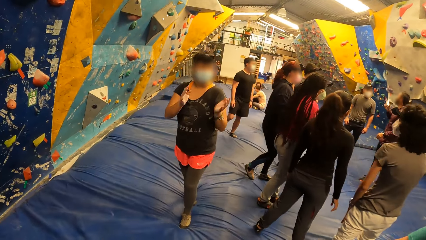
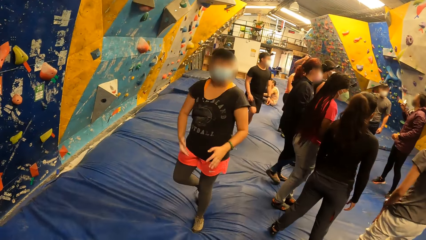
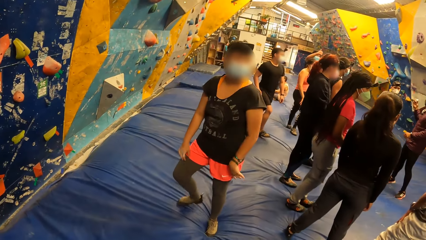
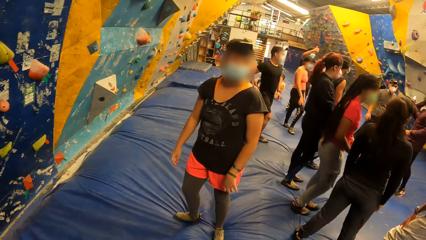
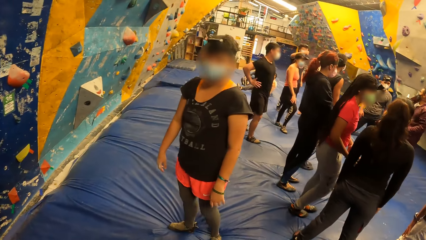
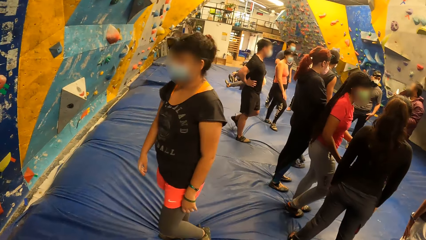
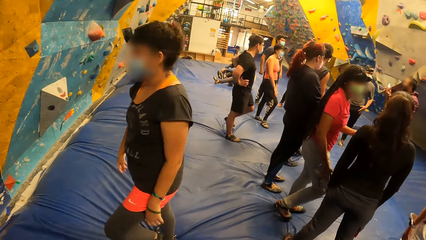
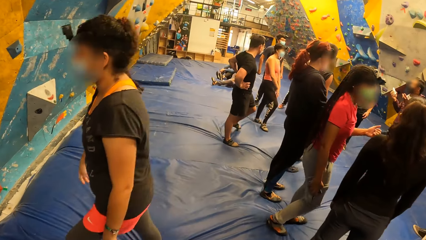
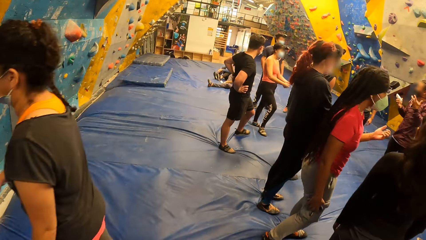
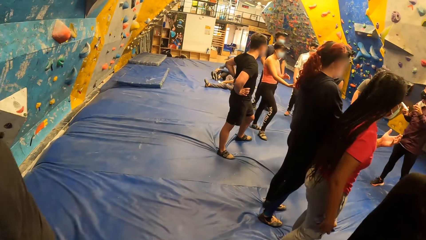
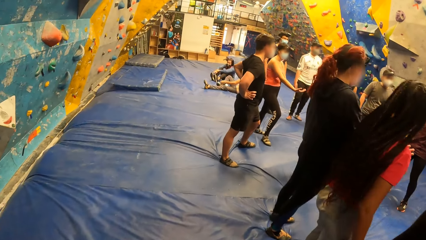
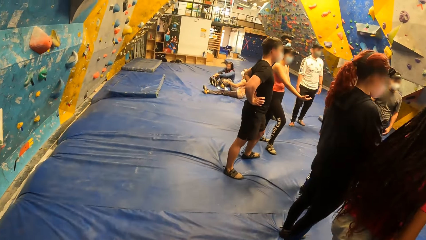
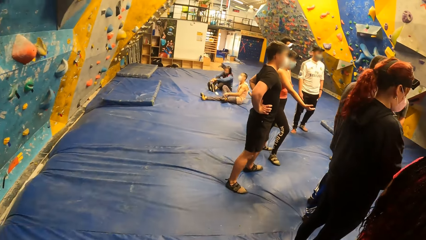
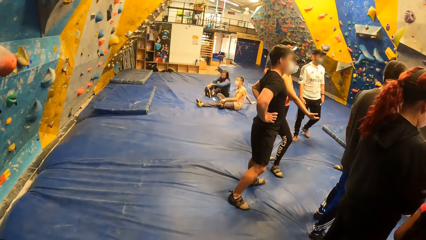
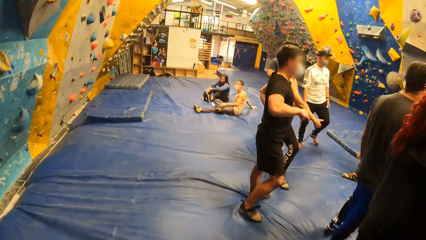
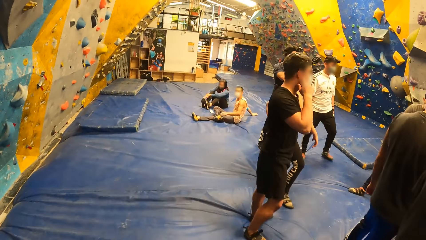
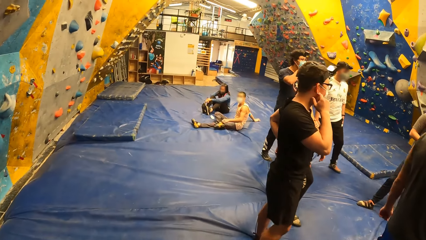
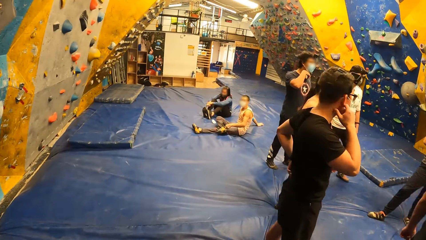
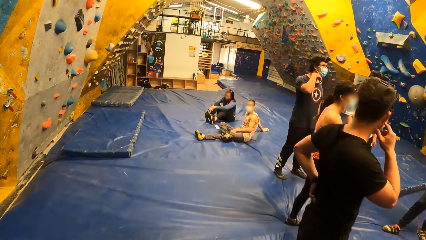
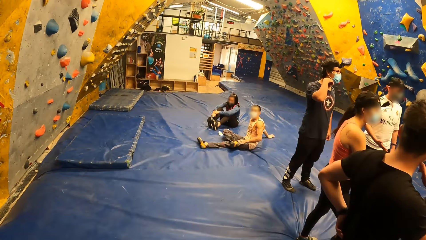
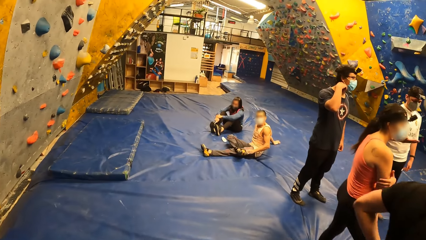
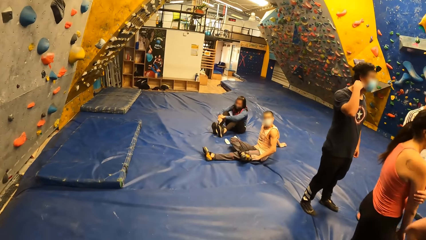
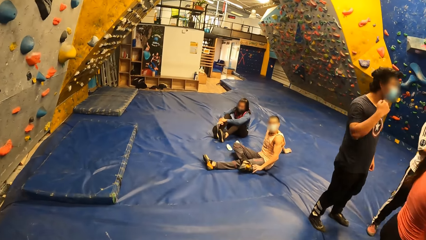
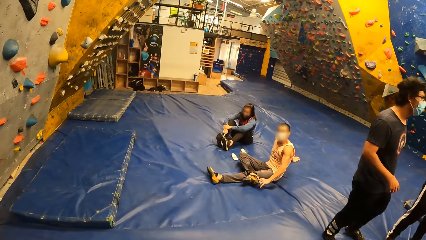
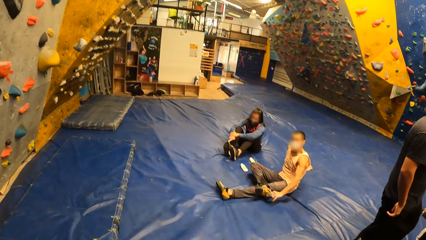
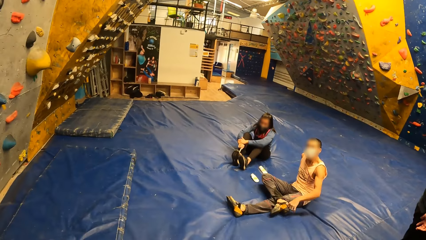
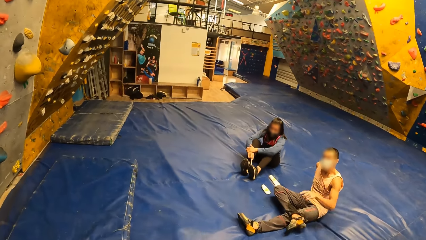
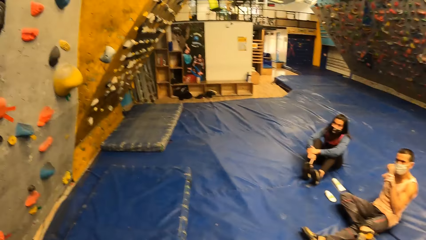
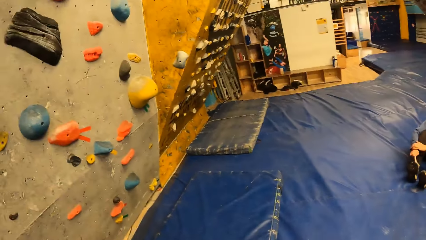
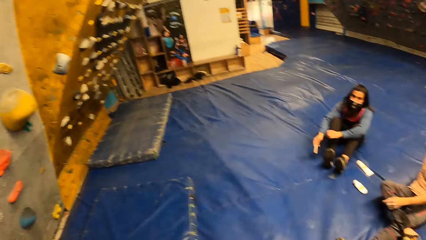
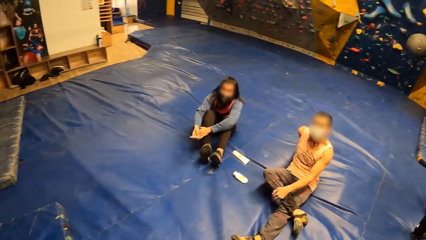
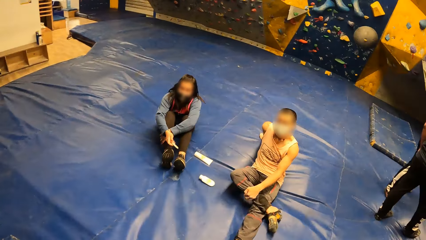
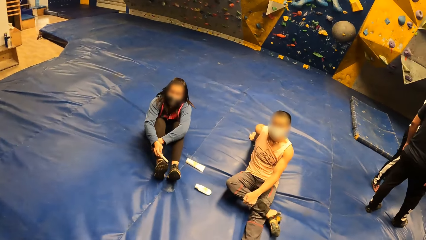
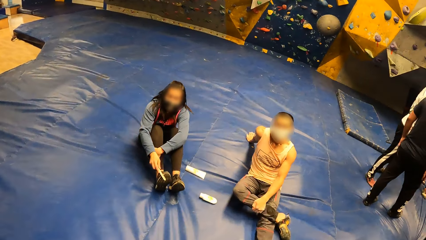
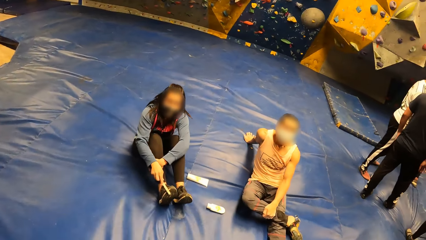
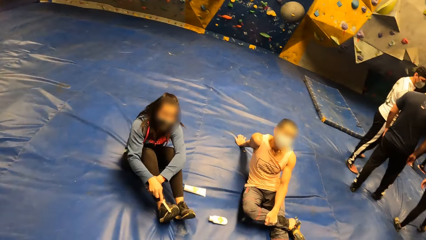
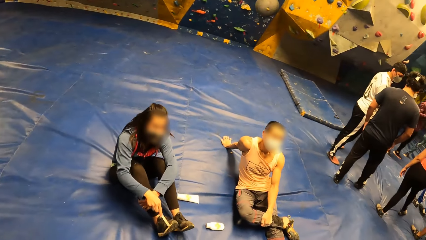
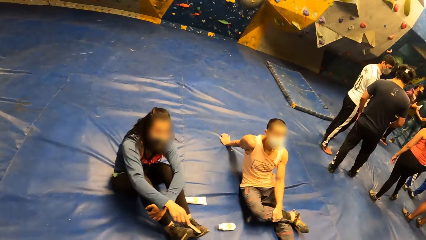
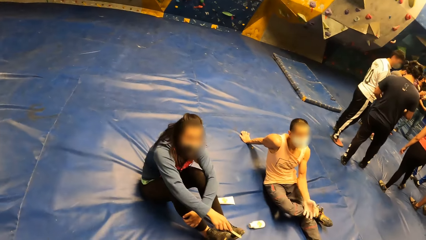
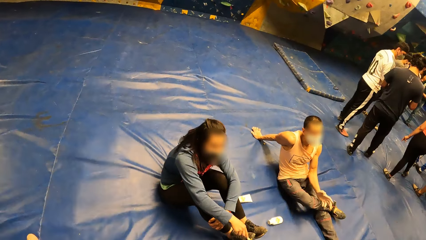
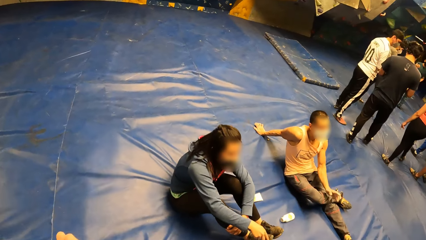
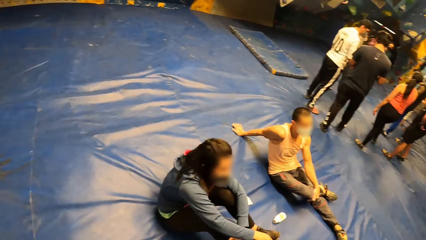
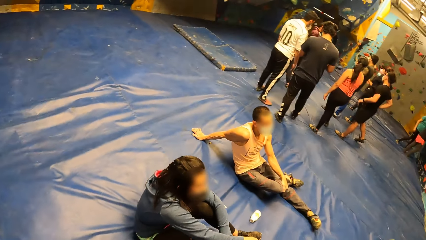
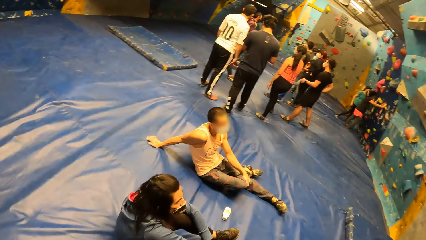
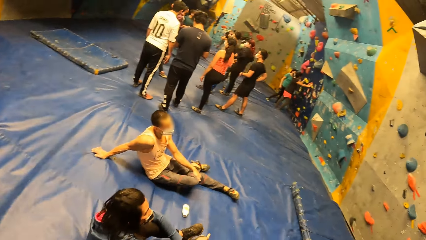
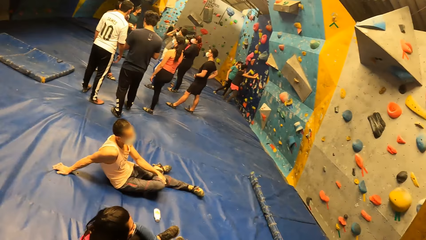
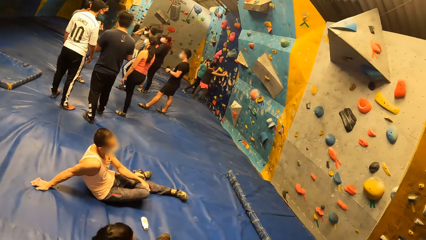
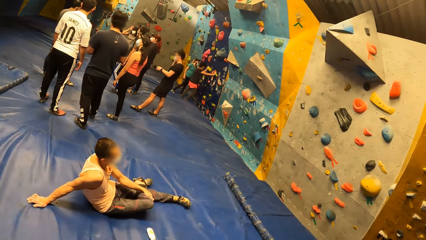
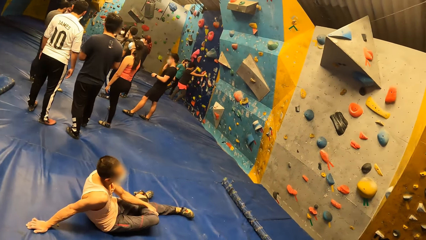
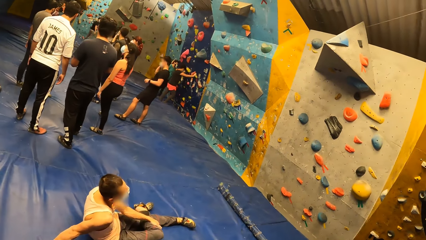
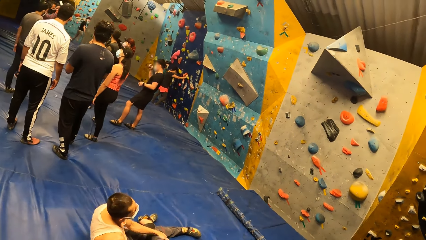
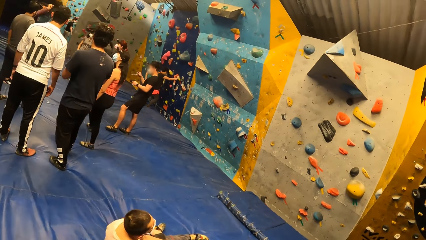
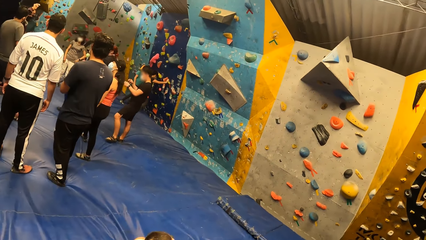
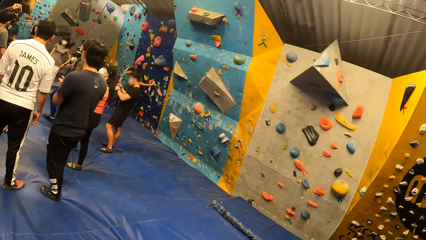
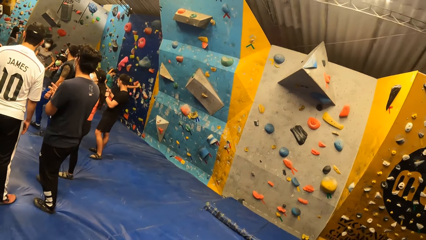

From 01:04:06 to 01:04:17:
The camera wearer walks around the room.

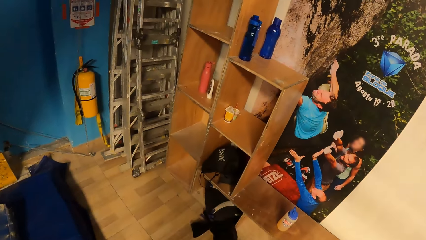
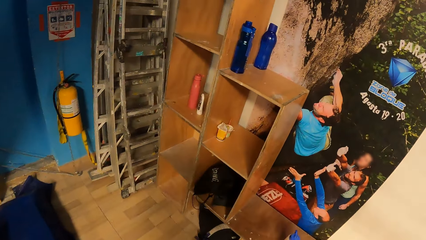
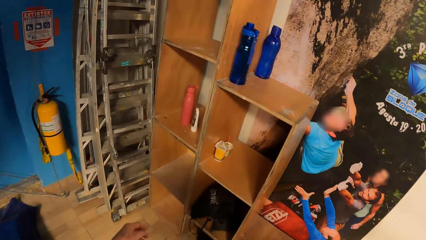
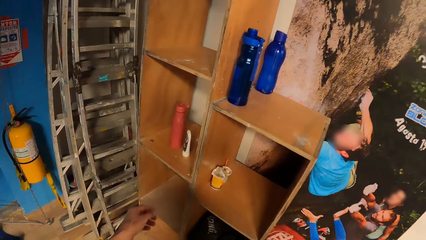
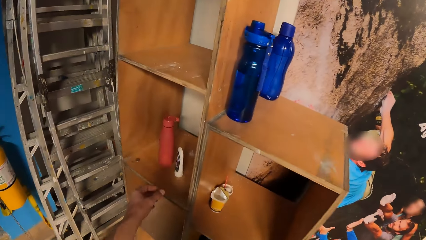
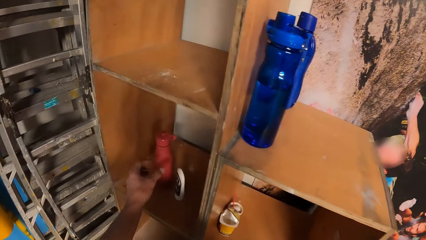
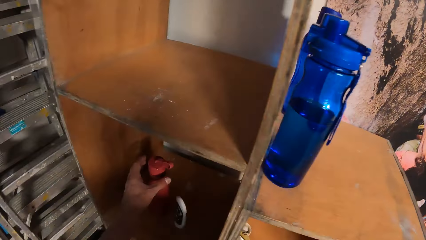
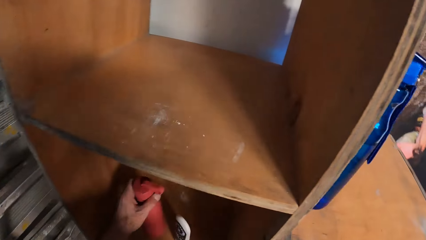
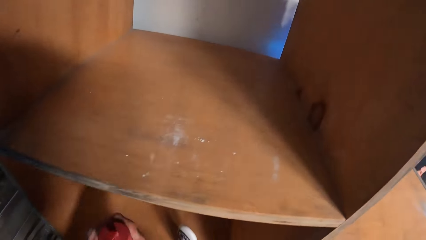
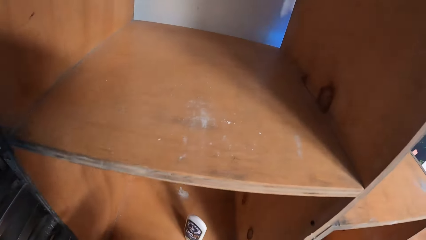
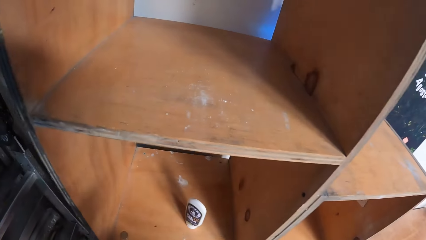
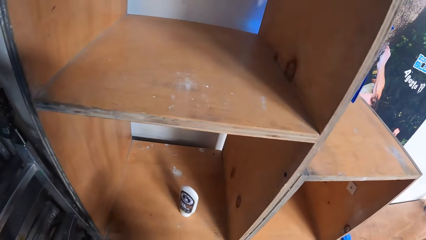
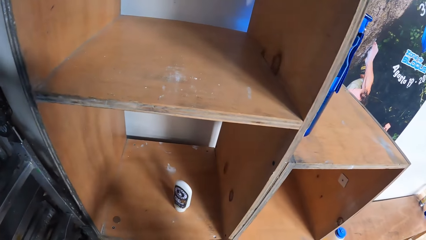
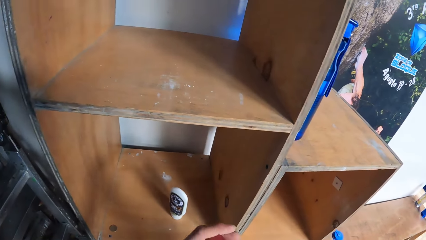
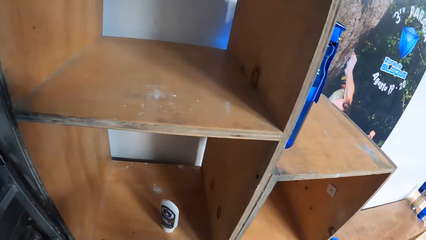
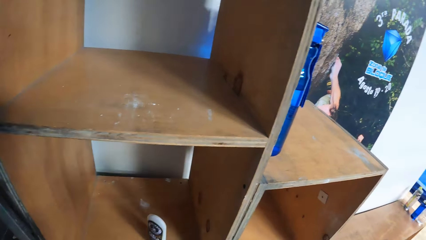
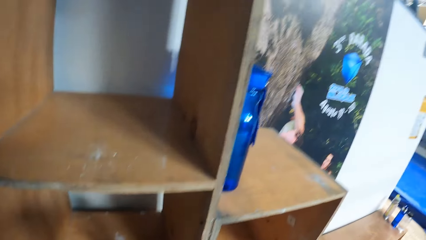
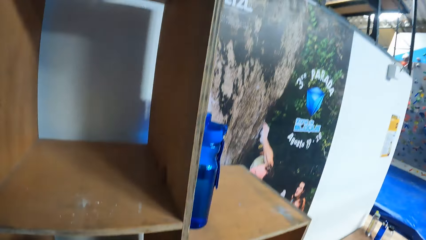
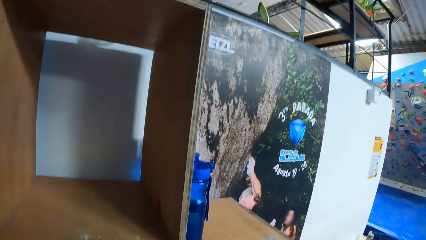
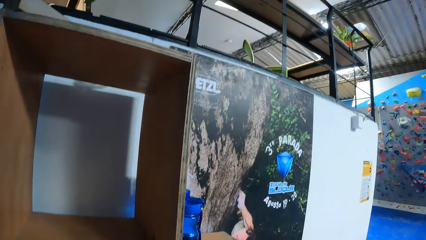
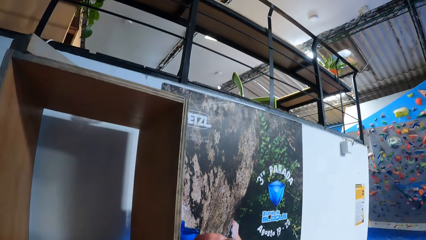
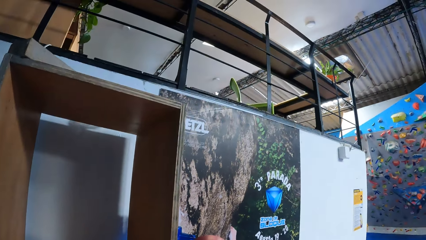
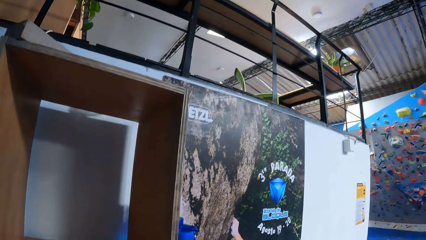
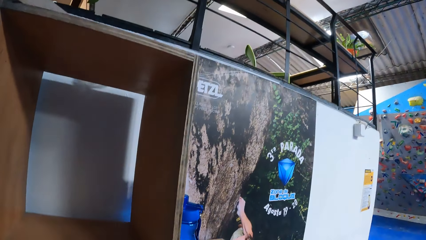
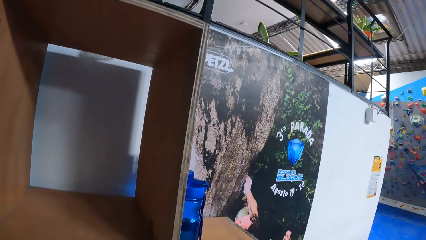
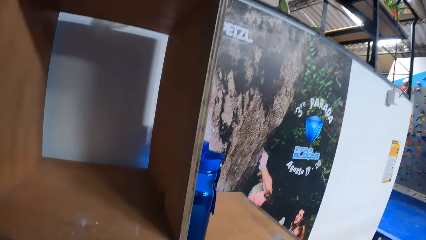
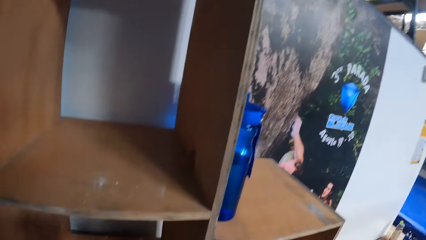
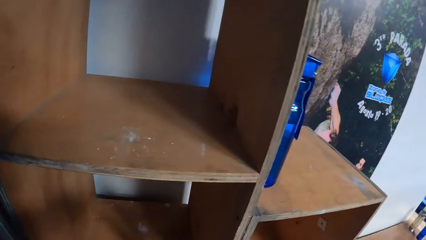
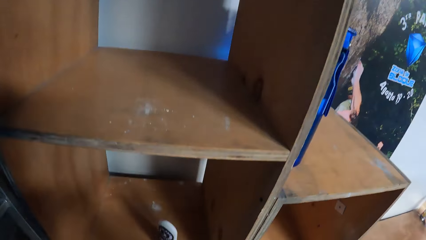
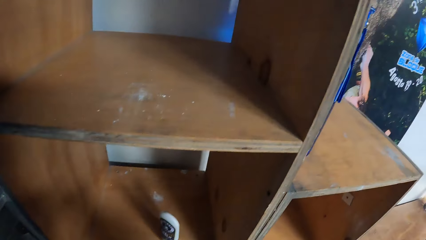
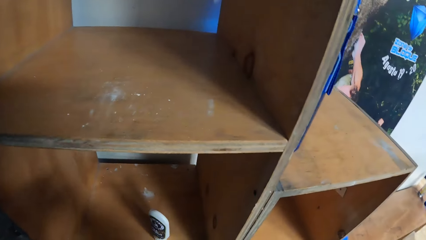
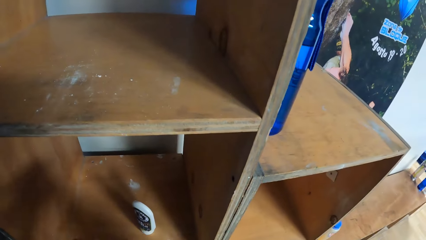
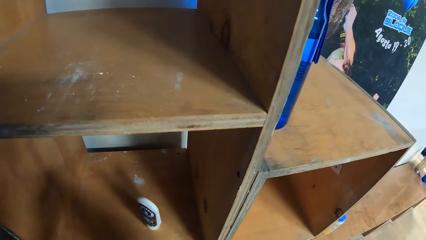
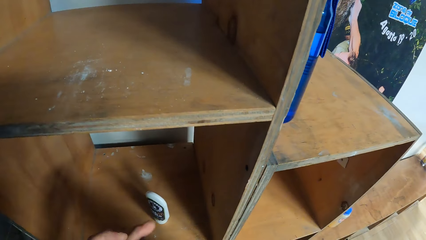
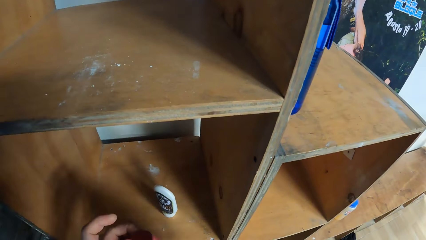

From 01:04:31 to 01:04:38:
The camera wearer takes a water bottle from a shelf with his left hand. He opens the water bottle in his right hand with his left hand. He drinks water from the water bottle in his right hand.
